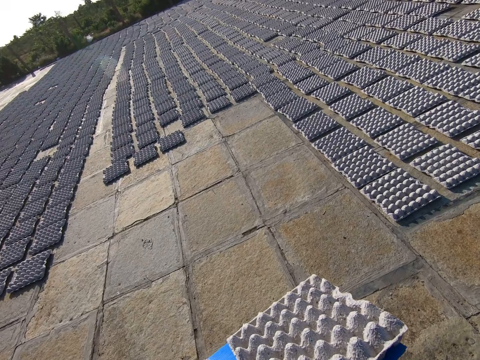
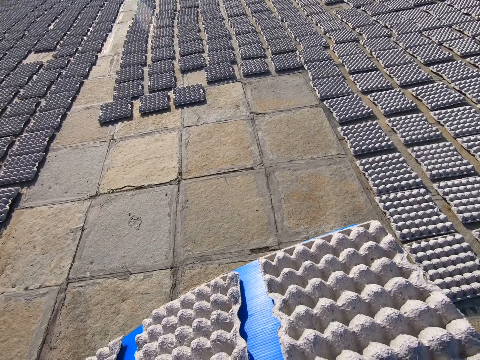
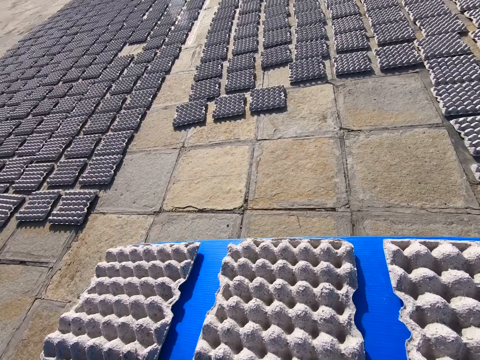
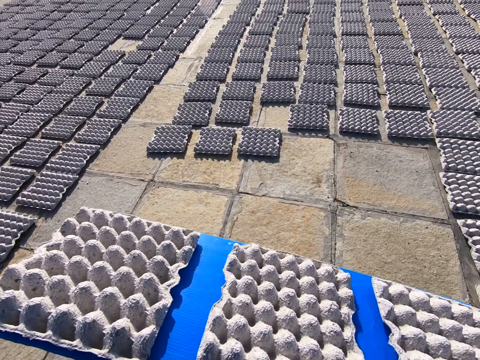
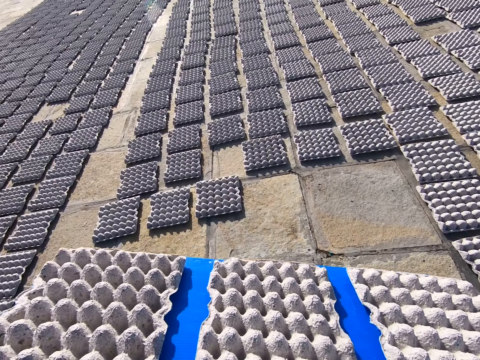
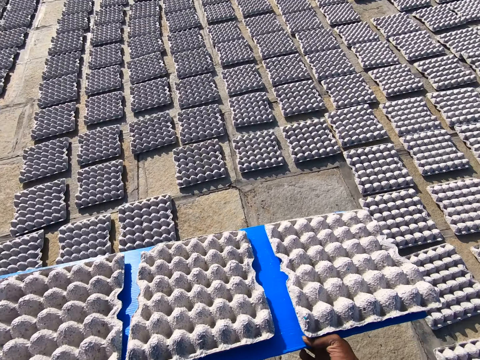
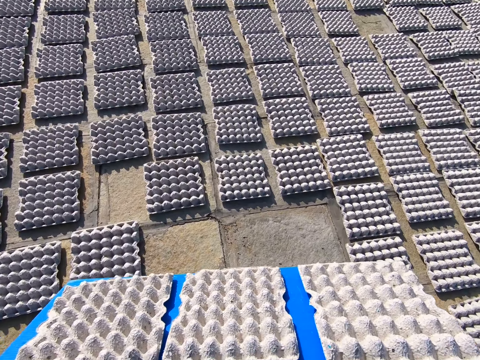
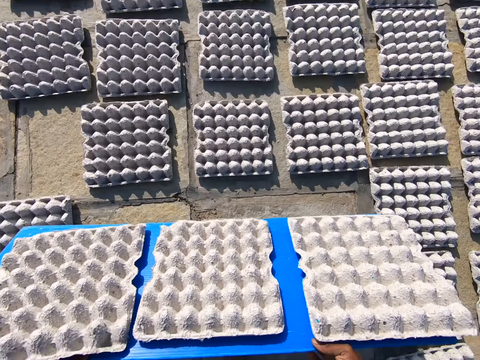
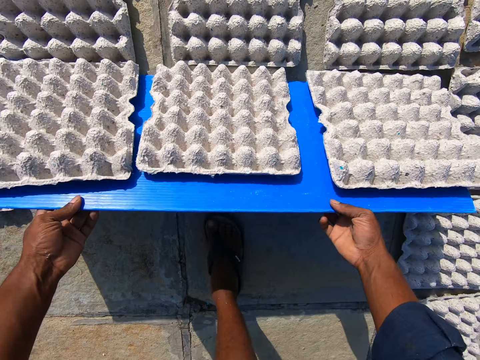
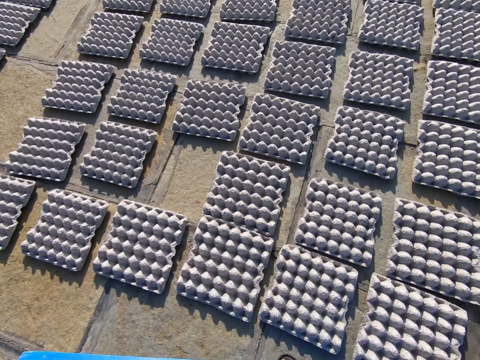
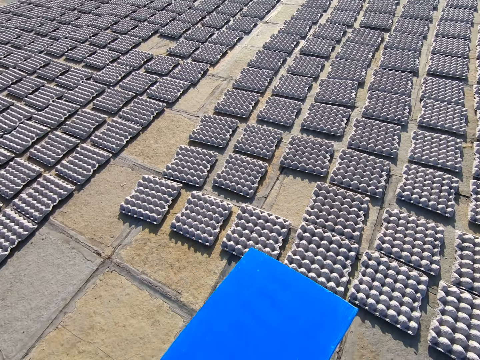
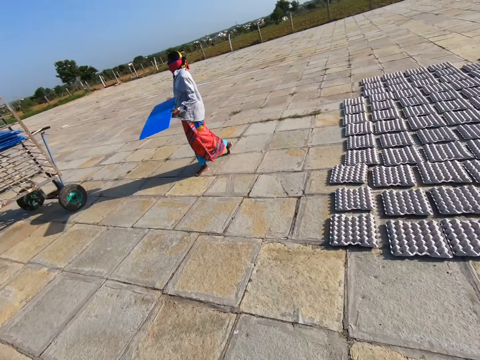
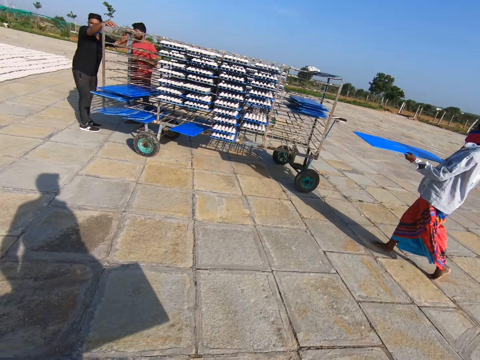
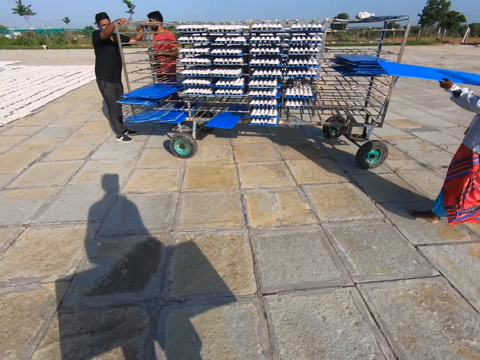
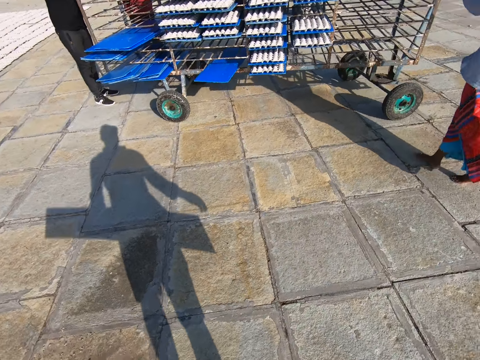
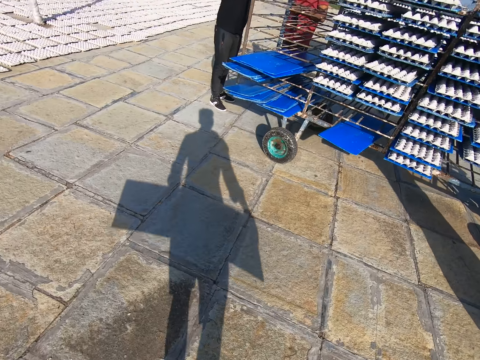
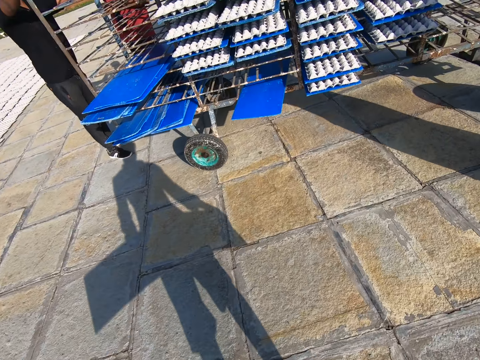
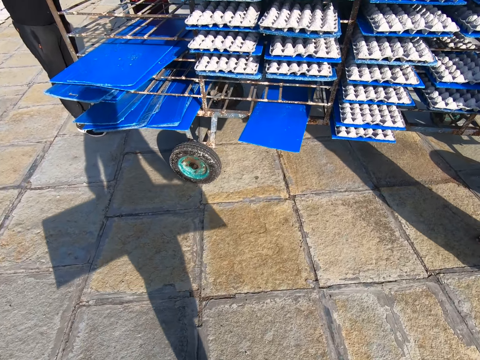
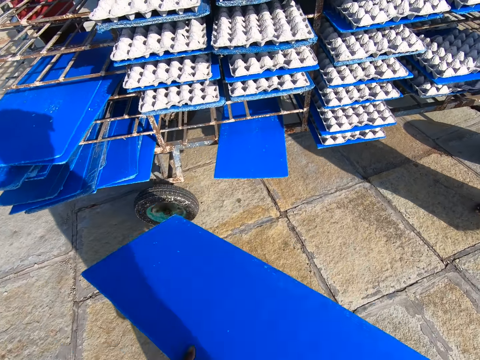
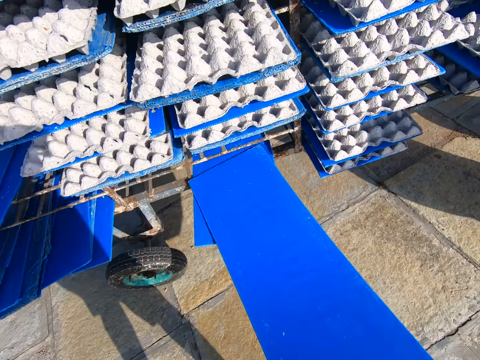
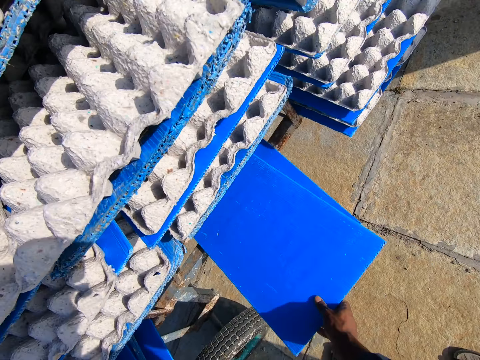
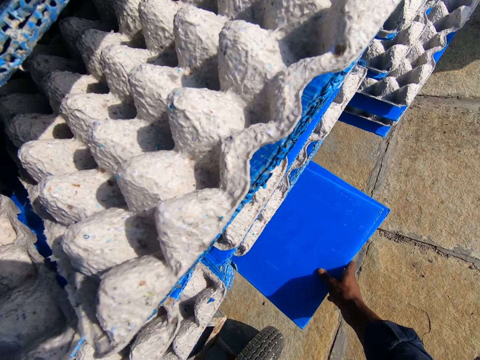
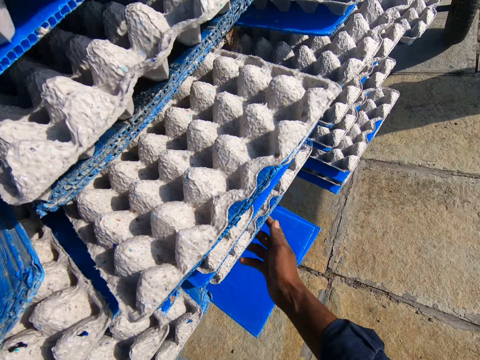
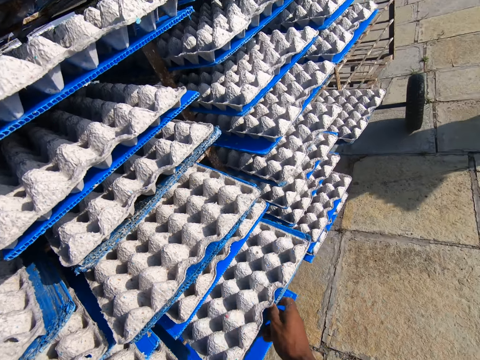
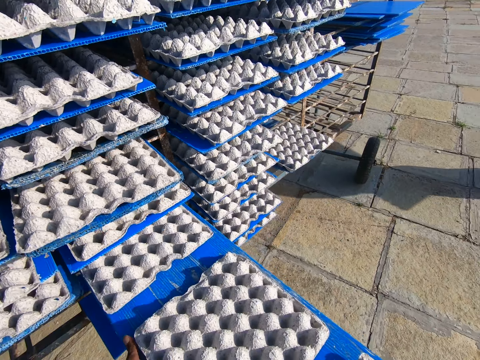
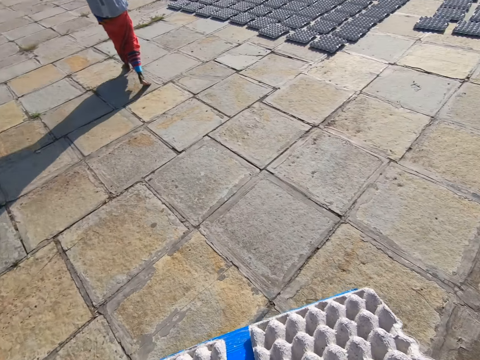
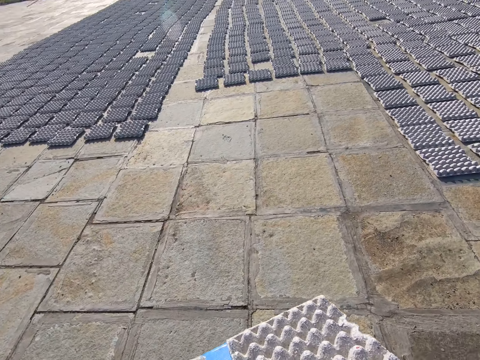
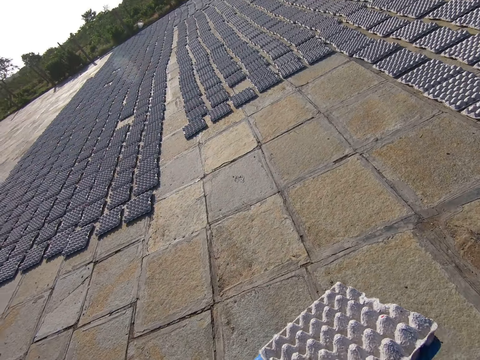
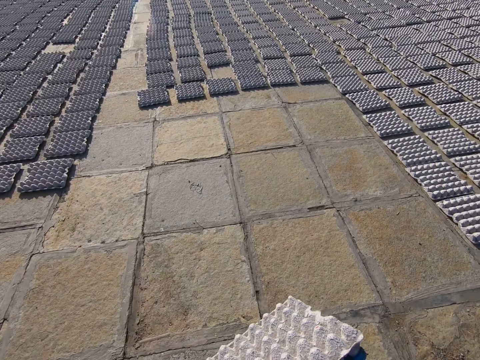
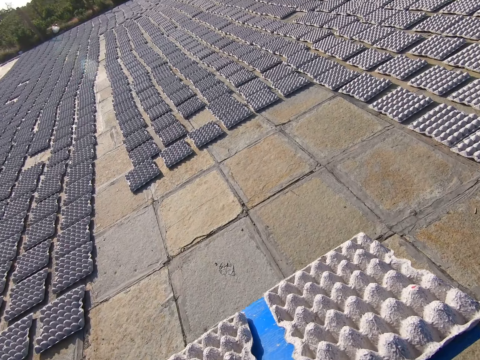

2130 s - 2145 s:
The camera wearer walks towards the egg crates on the floor. He drops the egg crates on the floor from the board in both hands. He walks towards the rack of egg crates and turns around. A person walks around. The camera wearer pushes the board in the rack of egg crates with his right hand. He puts a tray on the trolley. He pulls the board of egg crates from the rack of egg crates with both hands. He picks the tray with egg trays. He walks towards the egg crates on the floor. The person walks around.

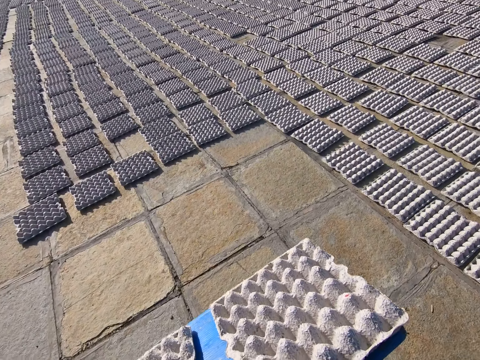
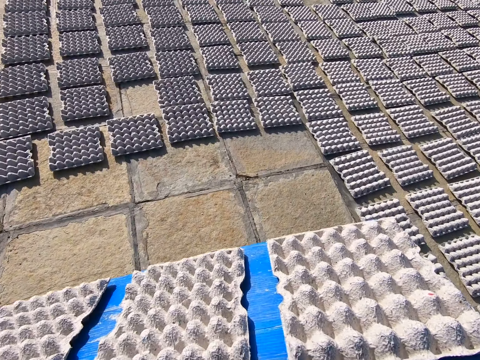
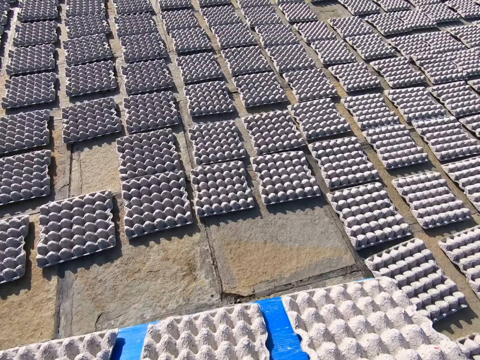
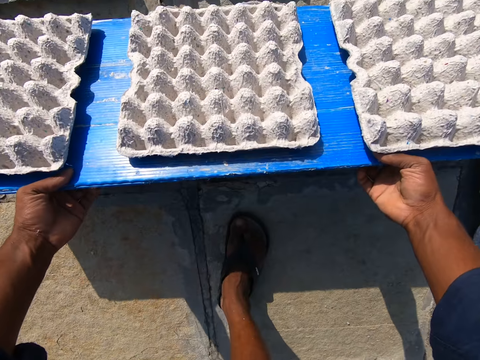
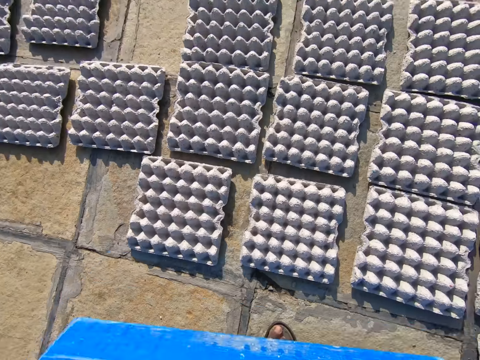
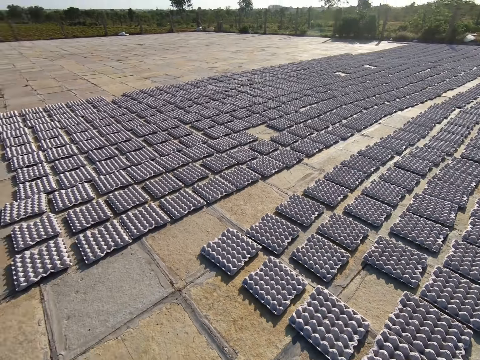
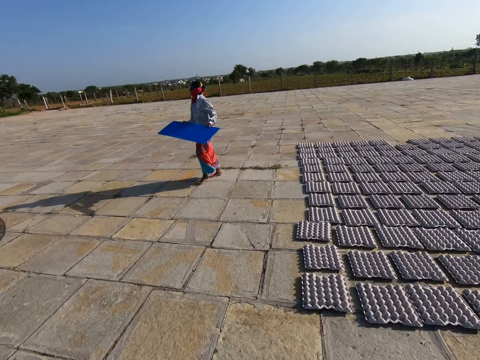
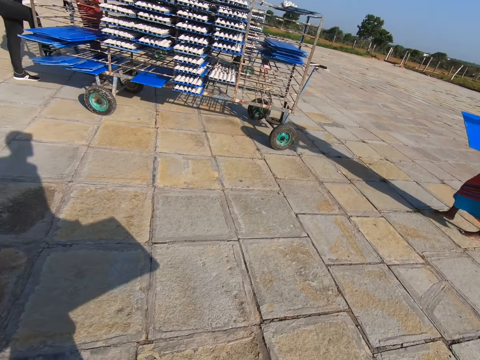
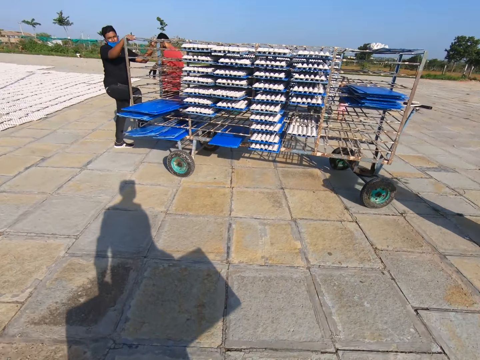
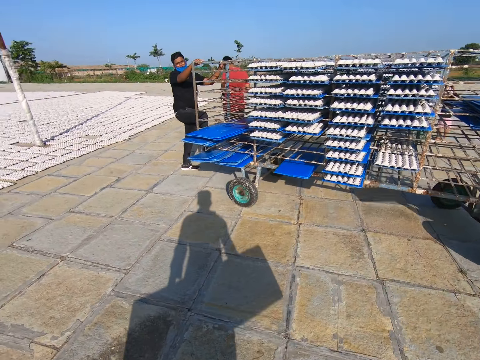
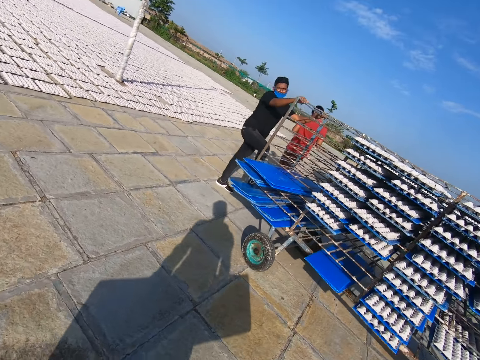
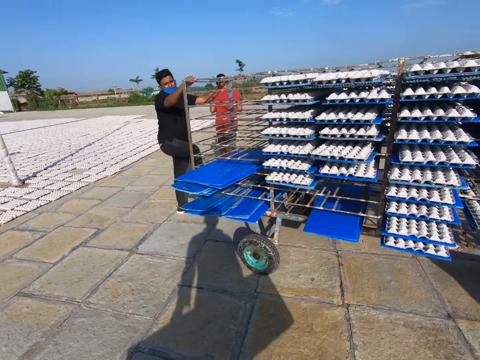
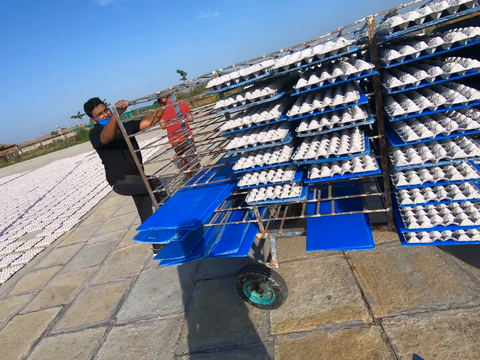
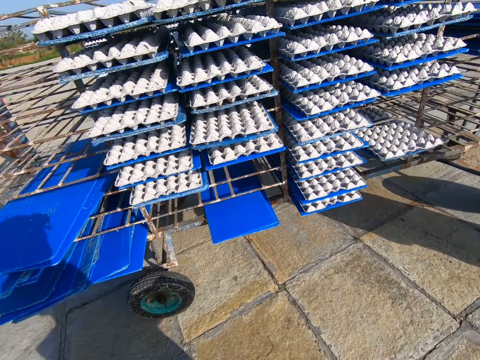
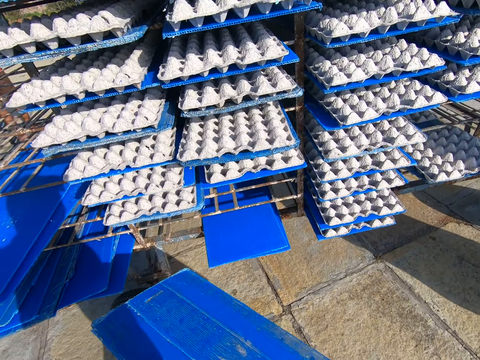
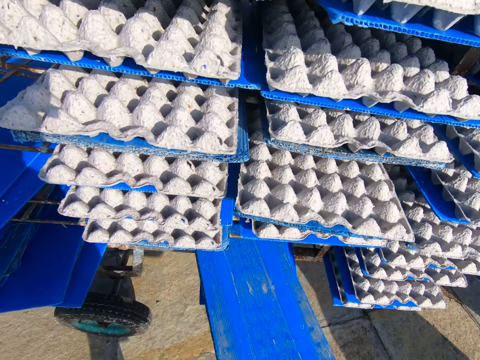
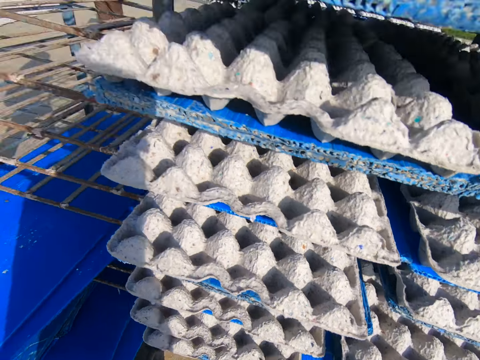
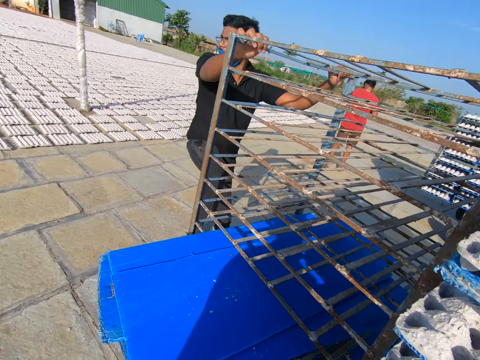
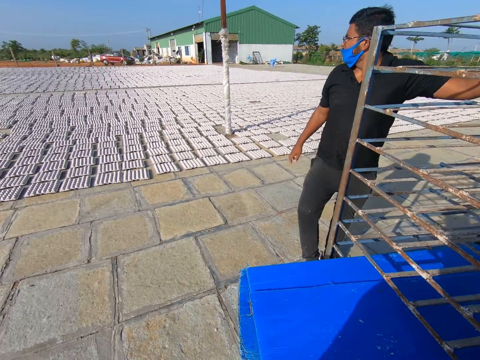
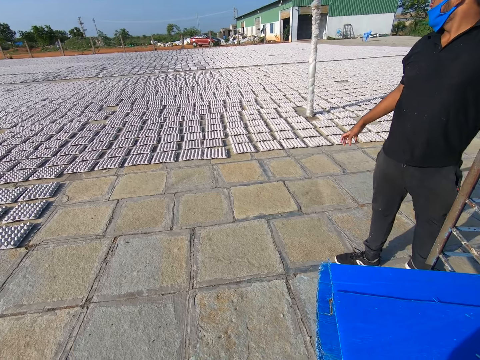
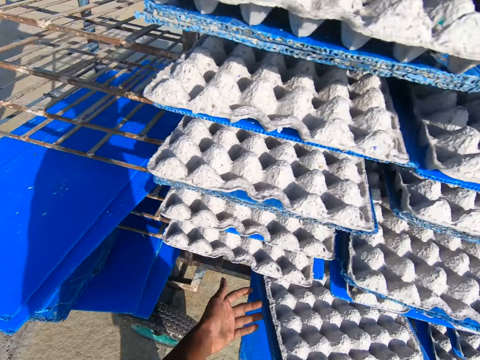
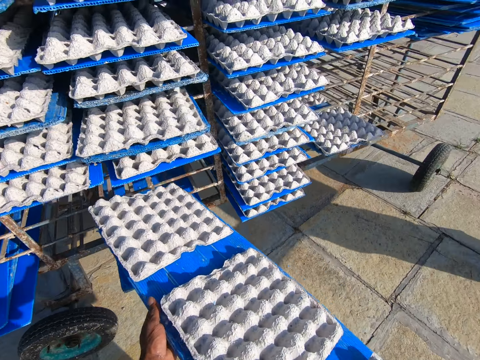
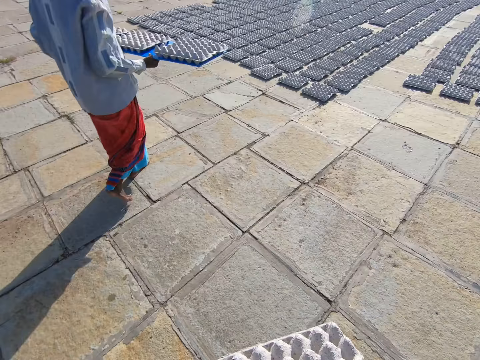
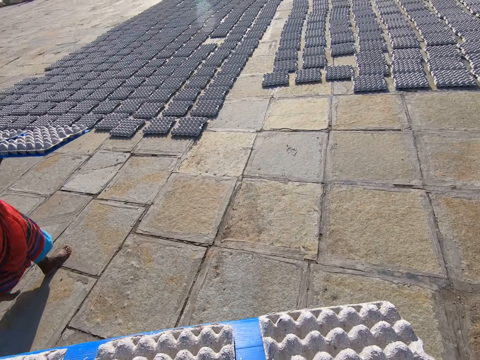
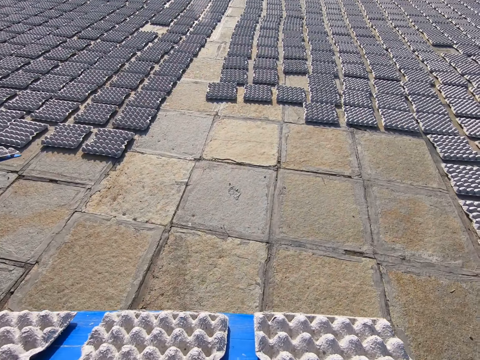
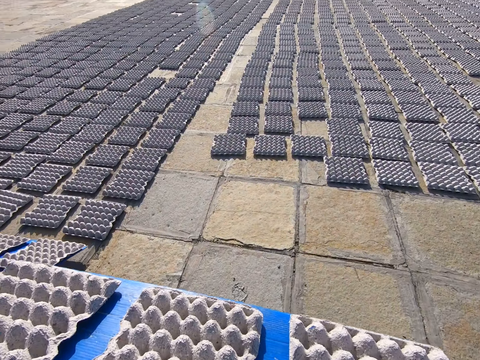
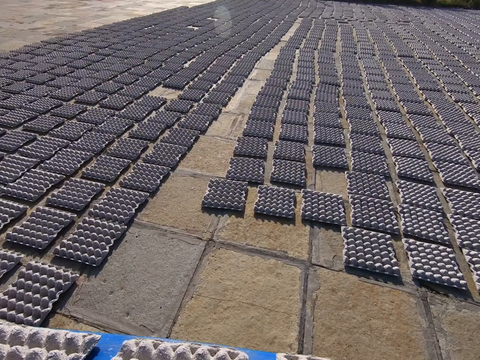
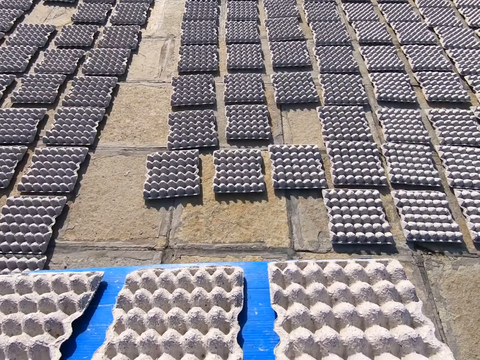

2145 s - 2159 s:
The camera wearer drops the egg crates on the floor from the board in both hands. They walk towards the rack of egg crates and turn around. A person walks around. The camera wearer pushes the board in the rack of egg crates with both hands. They put a tray on the trolley. They look around. They pull the board of egg crates from the rack of egg crates with both hands. They pick the tray with egg trays. They walk towards the egg crates on the floor. The person walks around.
